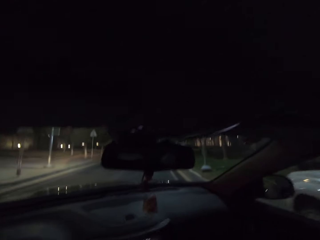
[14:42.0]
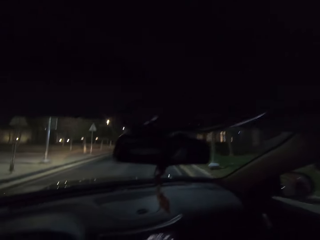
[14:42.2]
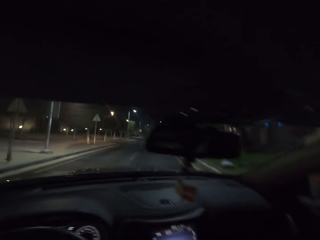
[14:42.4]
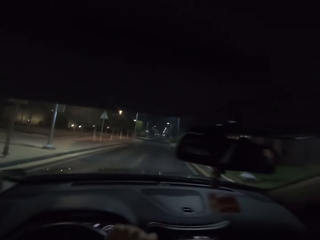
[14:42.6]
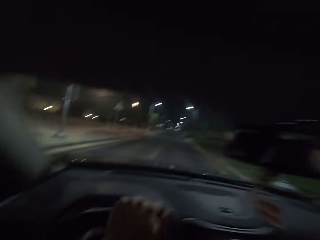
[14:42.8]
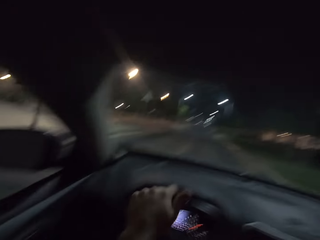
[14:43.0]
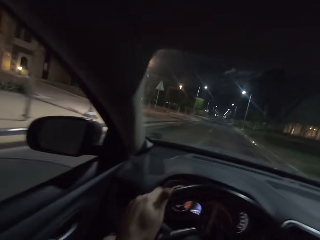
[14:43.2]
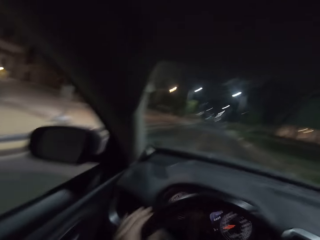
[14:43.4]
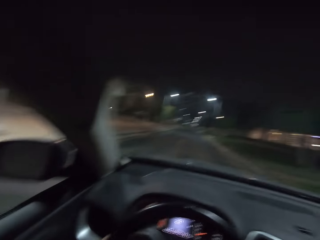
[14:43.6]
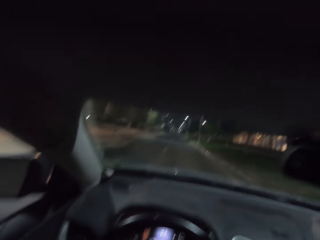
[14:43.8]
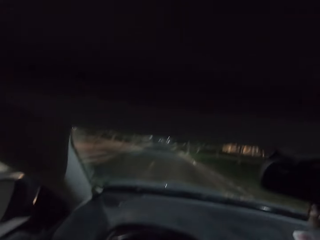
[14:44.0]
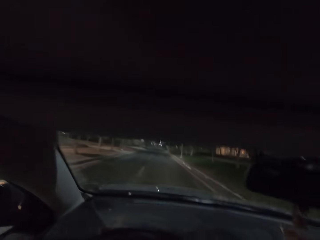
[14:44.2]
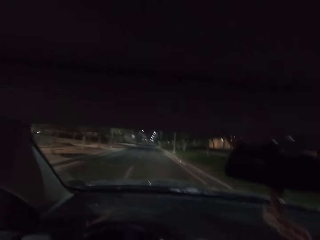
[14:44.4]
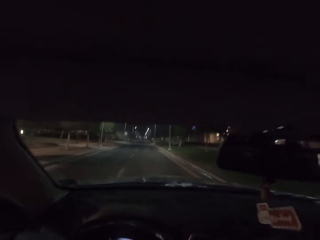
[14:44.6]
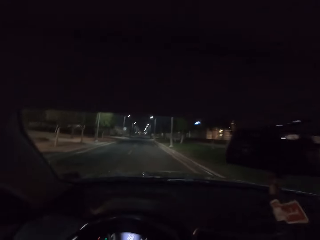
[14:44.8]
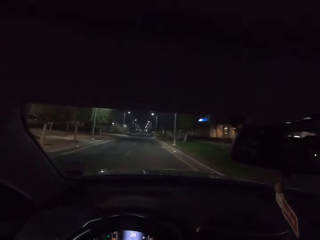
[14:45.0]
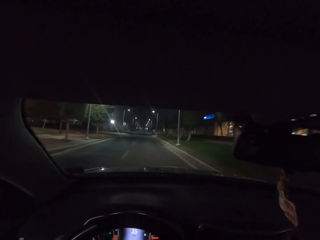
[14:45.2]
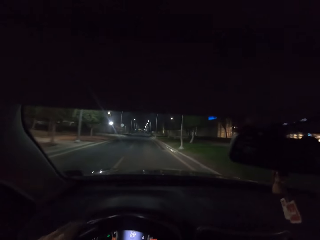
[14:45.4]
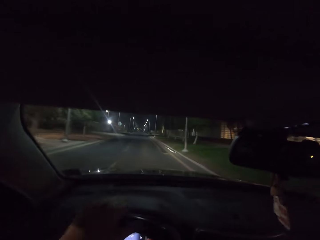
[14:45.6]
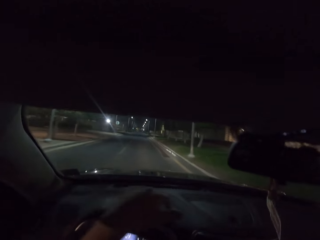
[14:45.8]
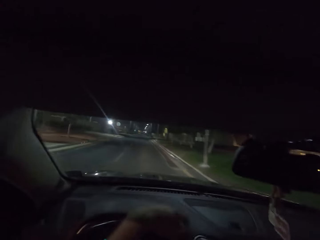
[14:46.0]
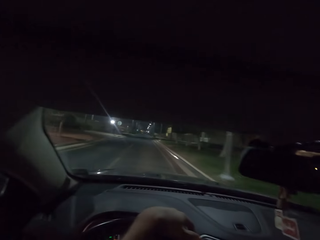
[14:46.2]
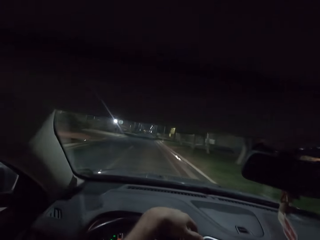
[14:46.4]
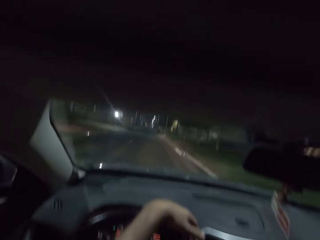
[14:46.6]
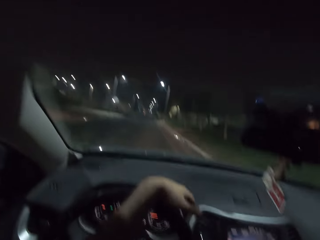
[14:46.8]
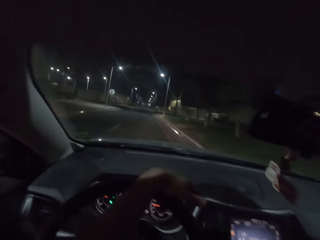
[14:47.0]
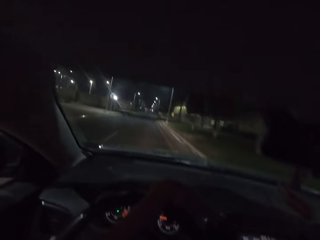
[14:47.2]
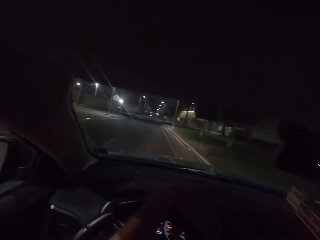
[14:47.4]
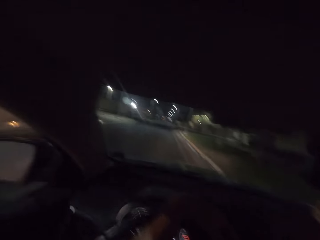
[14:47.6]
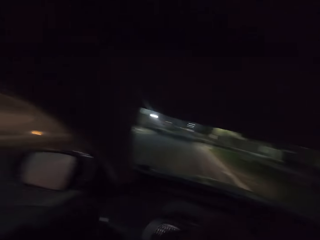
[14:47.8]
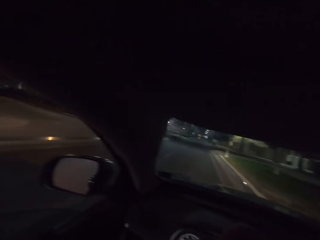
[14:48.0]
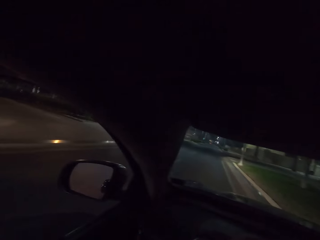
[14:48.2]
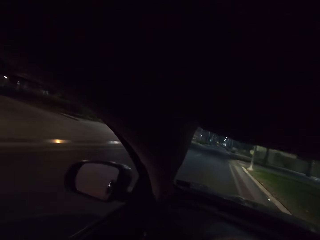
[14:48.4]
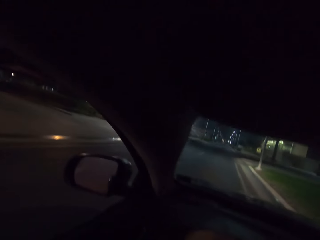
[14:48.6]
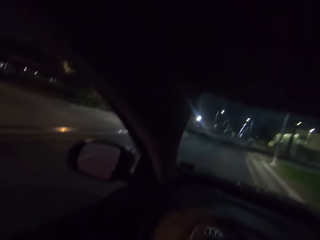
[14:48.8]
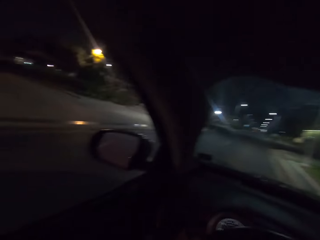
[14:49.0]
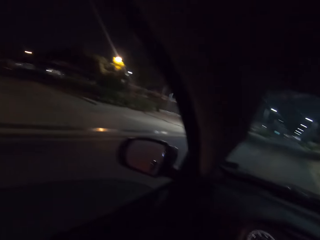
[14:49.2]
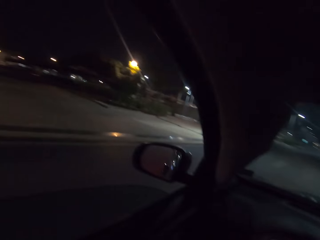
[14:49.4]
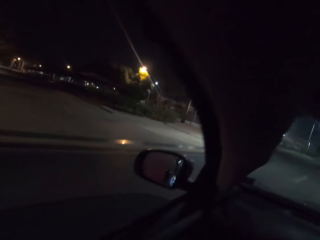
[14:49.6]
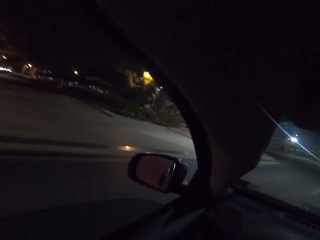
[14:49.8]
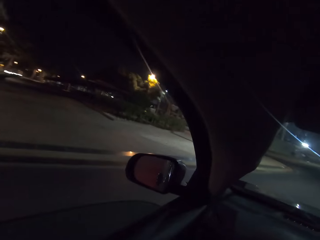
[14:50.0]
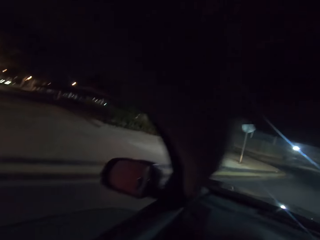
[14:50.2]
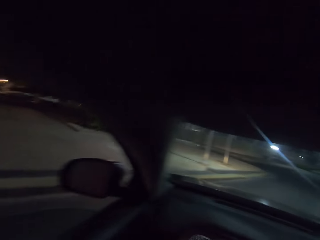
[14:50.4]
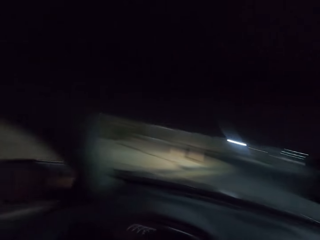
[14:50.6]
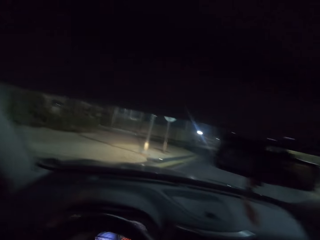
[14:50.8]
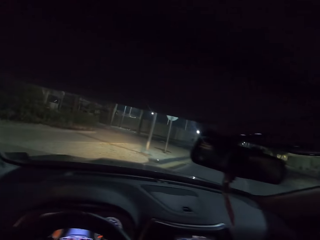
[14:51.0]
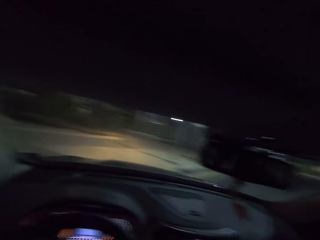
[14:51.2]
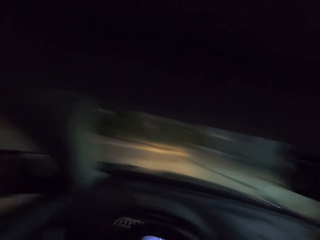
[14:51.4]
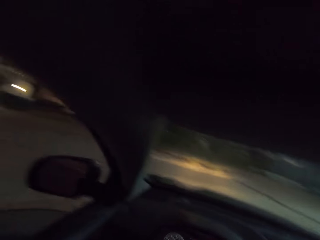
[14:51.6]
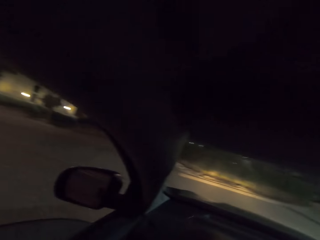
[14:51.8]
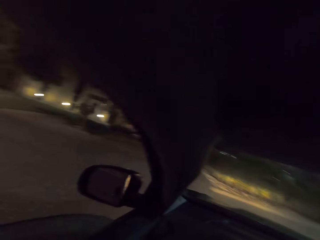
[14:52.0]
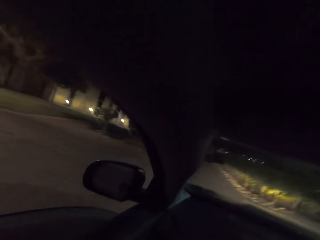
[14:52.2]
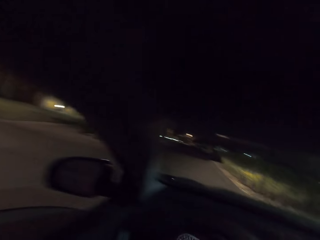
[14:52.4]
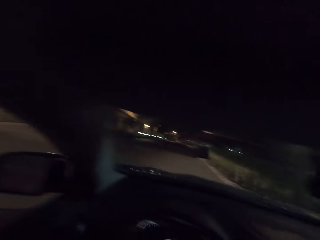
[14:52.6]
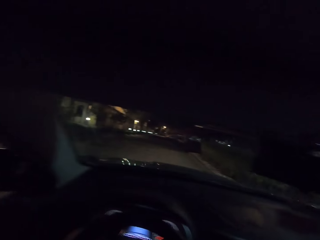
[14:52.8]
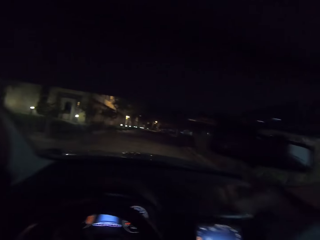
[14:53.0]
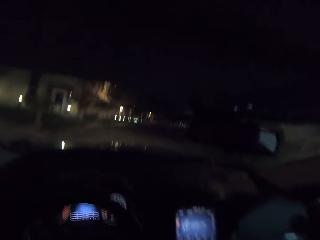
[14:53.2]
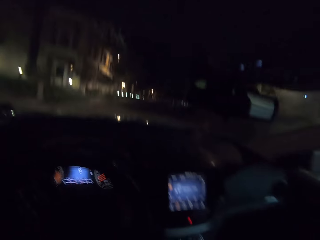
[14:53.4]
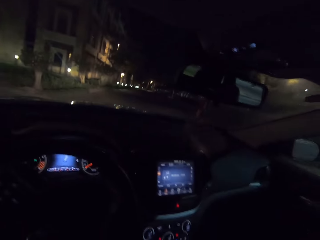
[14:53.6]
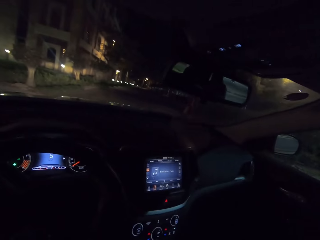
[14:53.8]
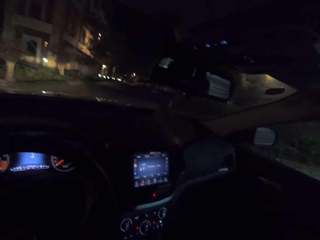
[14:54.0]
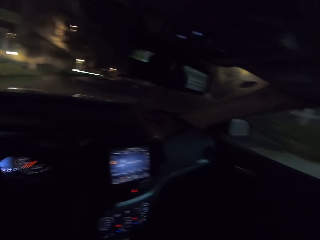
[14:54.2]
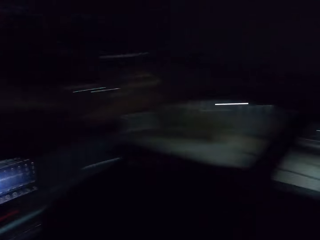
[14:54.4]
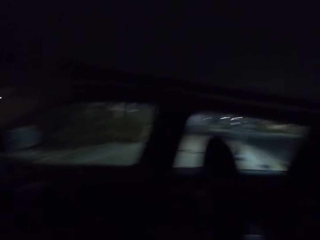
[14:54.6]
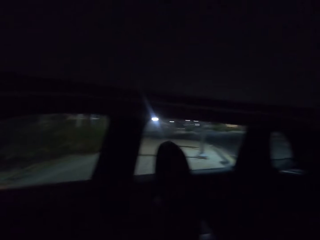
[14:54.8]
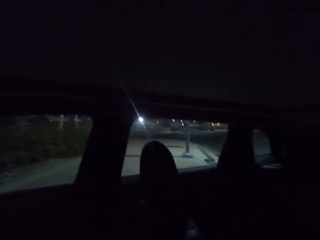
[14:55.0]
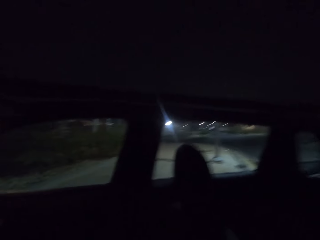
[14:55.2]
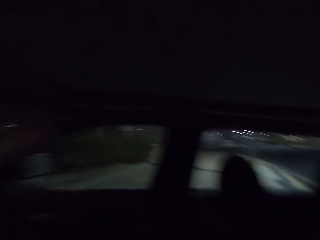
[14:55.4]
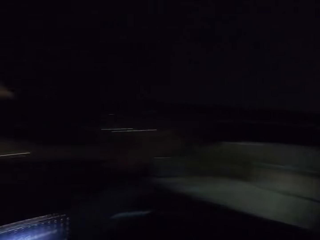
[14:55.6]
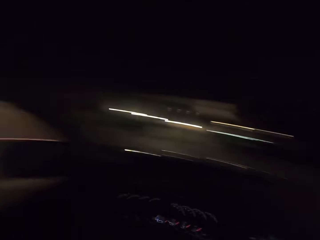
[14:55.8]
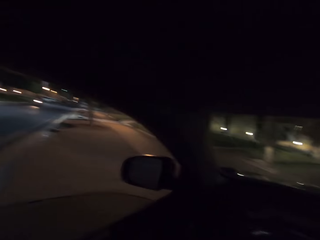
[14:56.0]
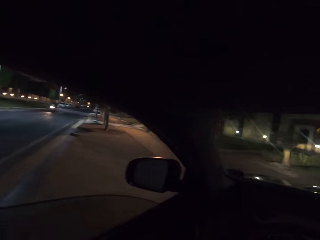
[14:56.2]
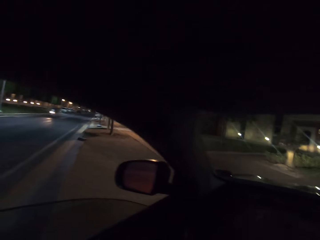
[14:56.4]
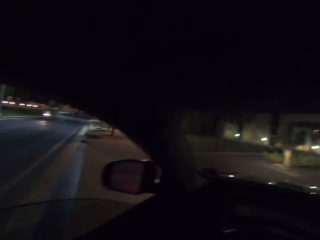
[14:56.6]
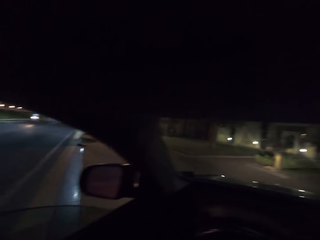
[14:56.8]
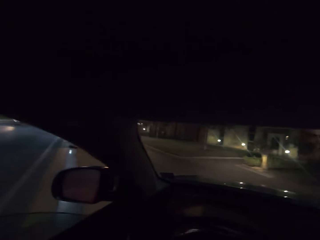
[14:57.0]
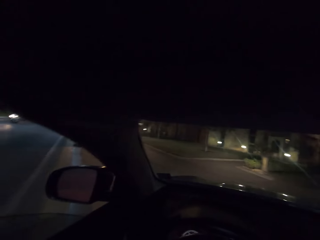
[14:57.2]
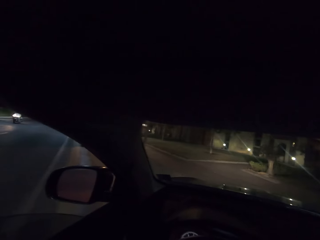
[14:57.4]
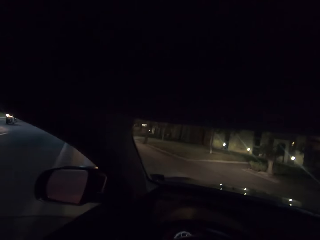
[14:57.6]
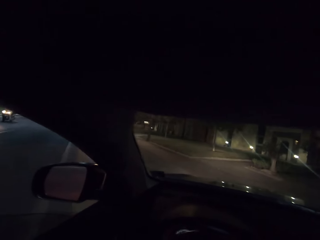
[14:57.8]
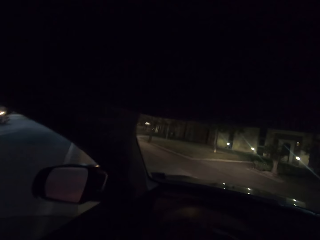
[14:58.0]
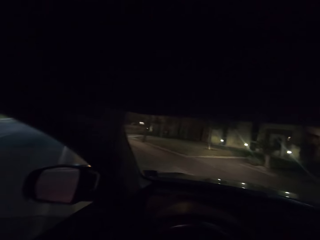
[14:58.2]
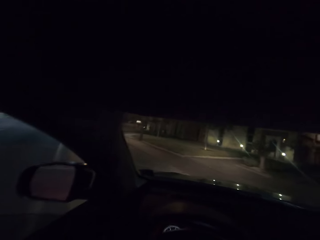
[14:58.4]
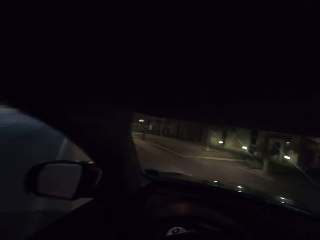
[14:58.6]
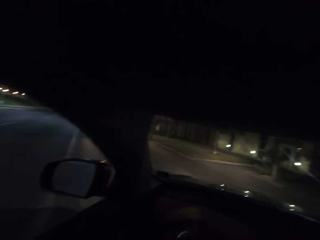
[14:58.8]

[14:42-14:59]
The camera wearer drives. They turn left.

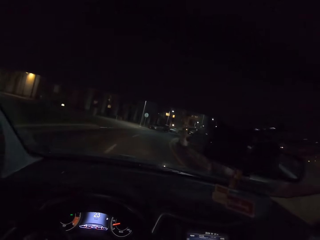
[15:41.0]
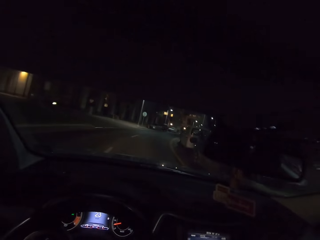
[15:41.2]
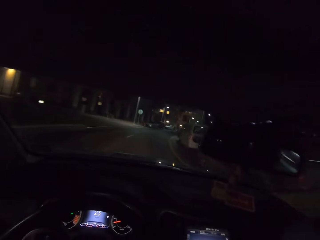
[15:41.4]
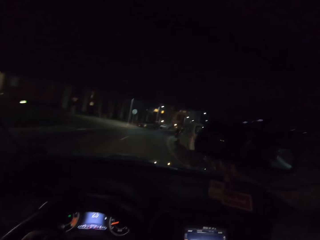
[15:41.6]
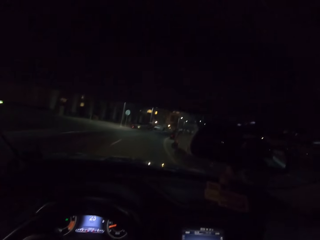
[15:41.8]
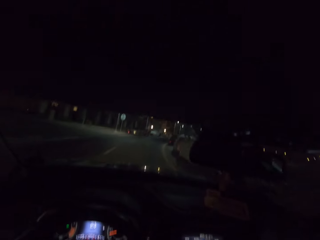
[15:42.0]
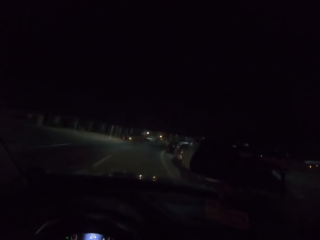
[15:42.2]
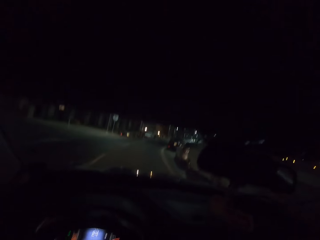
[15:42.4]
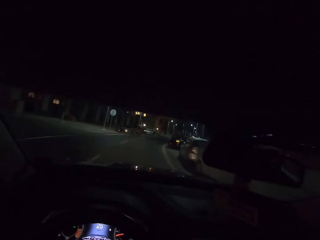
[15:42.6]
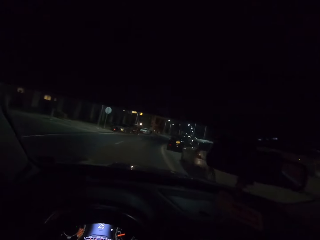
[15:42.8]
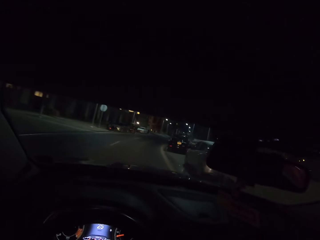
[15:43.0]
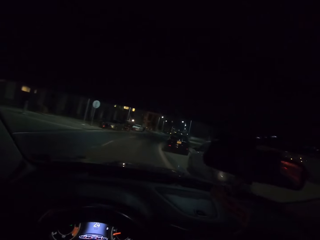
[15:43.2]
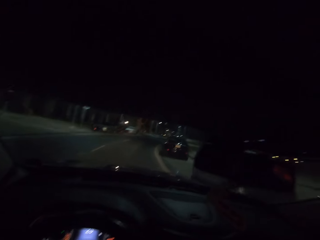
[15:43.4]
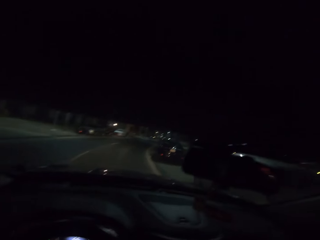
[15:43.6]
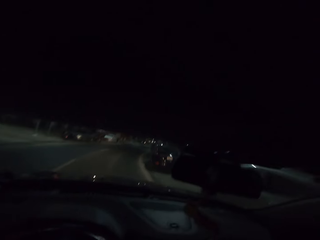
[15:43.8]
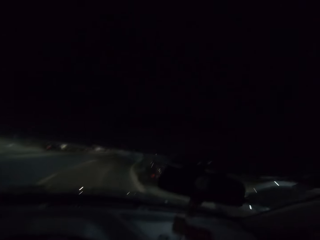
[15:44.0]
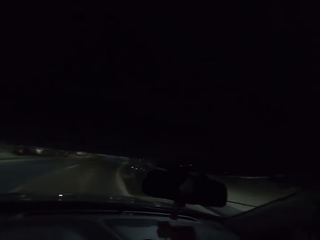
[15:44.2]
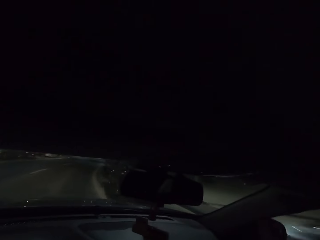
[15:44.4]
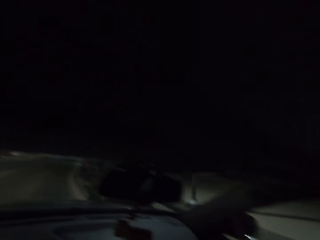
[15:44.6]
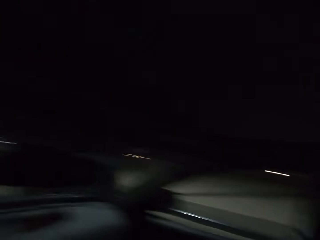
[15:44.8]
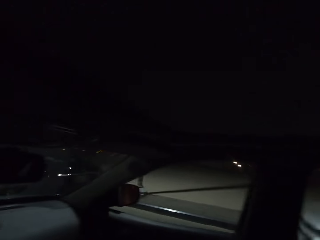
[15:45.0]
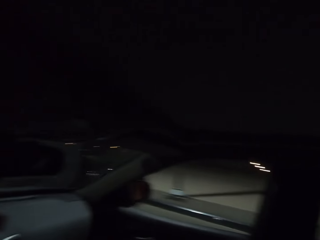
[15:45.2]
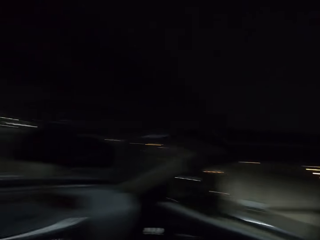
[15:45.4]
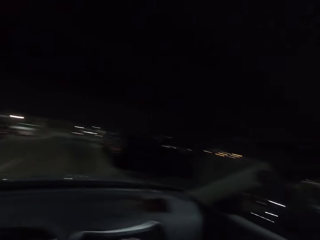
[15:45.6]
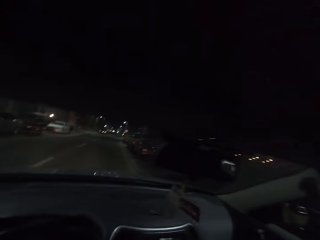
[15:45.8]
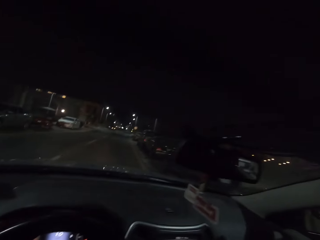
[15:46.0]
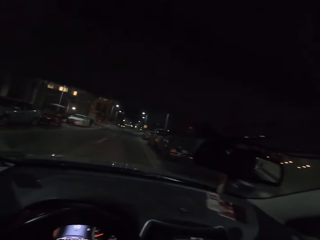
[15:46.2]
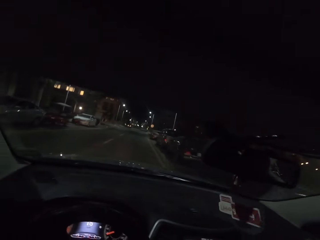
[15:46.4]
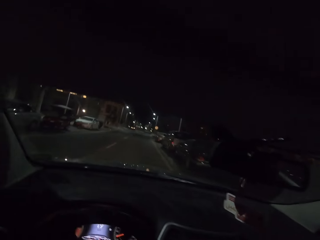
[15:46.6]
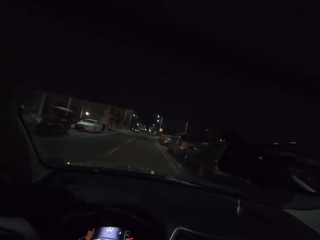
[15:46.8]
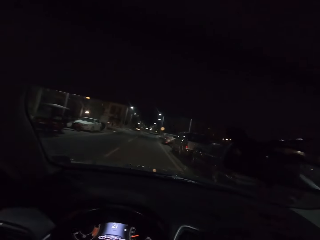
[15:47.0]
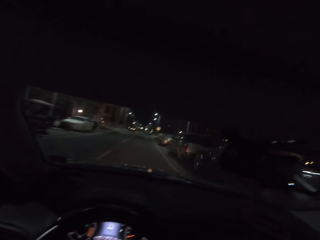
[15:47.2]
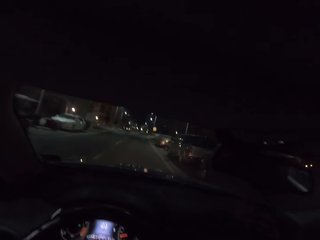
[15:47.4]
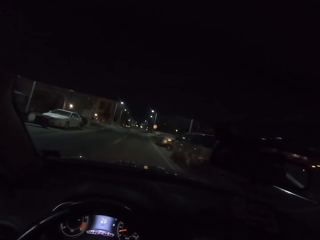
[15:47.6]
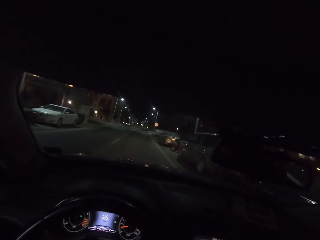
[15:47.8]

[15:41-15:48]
The camera wearer turns right.
